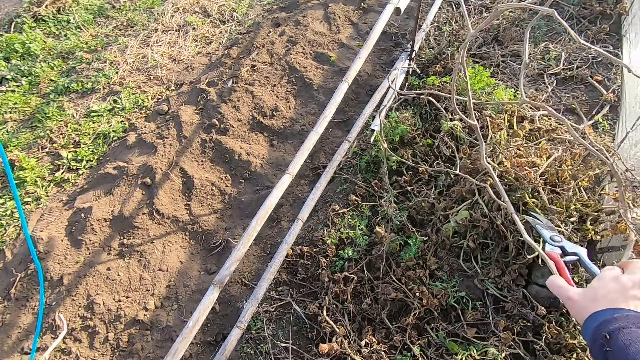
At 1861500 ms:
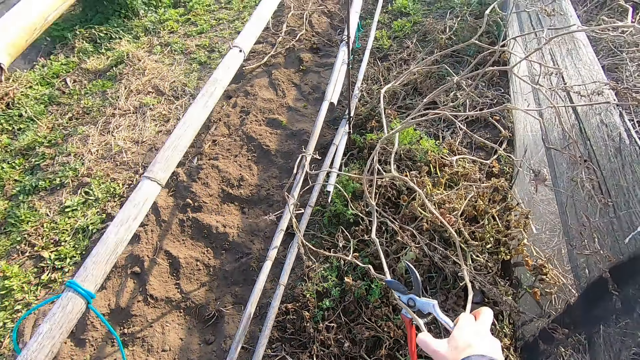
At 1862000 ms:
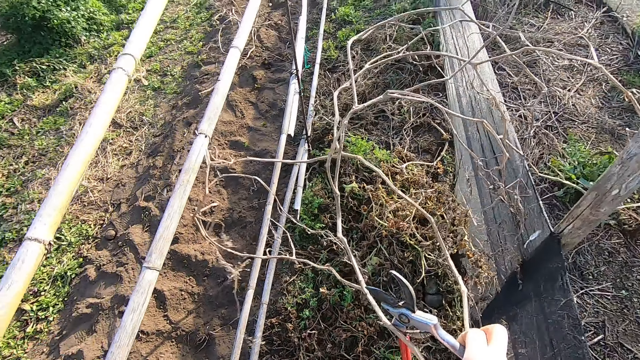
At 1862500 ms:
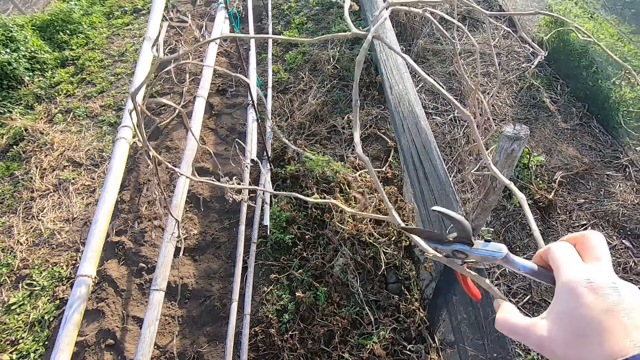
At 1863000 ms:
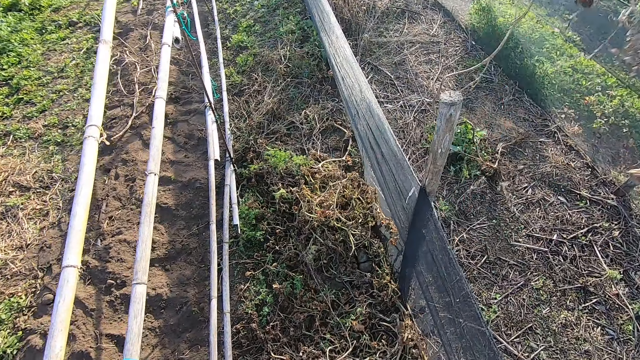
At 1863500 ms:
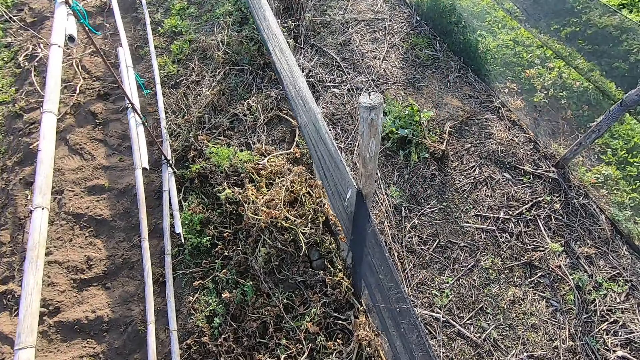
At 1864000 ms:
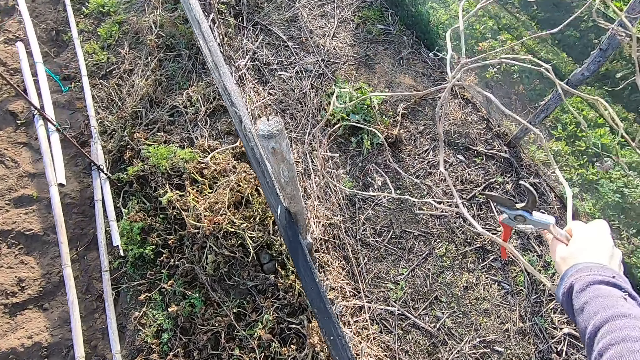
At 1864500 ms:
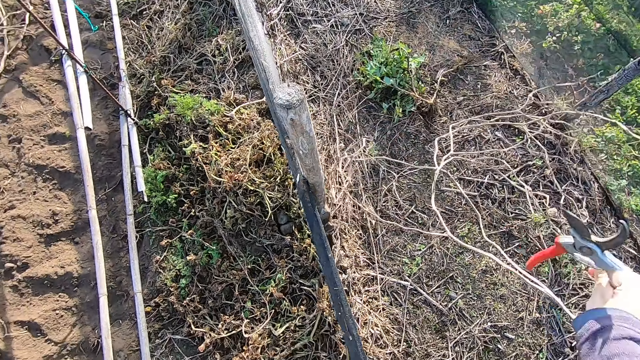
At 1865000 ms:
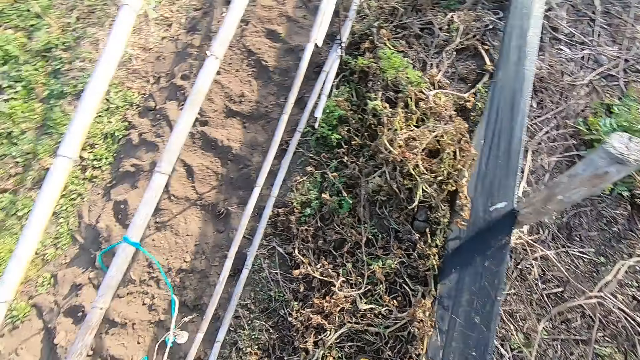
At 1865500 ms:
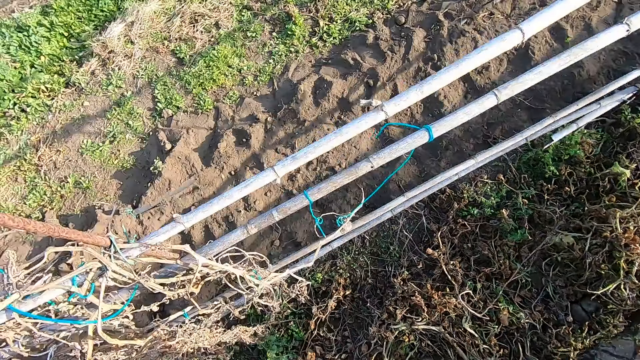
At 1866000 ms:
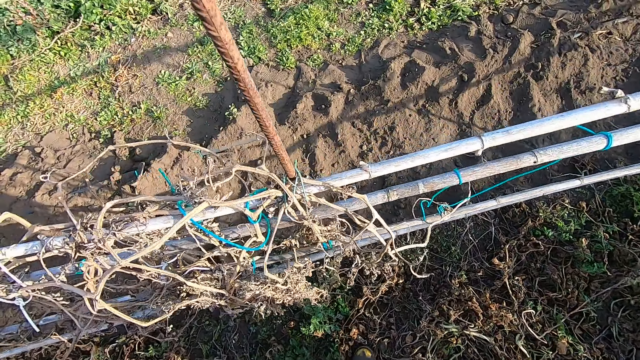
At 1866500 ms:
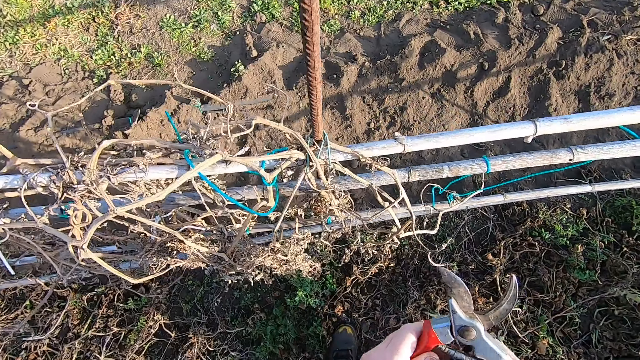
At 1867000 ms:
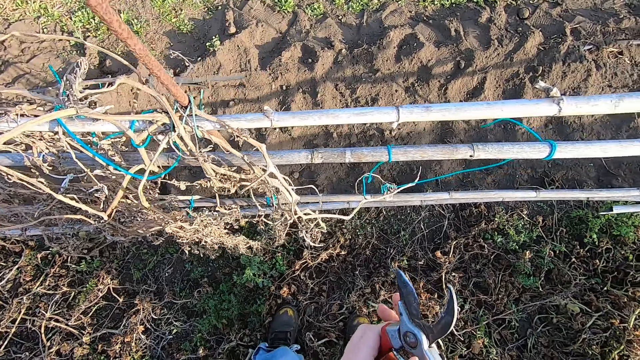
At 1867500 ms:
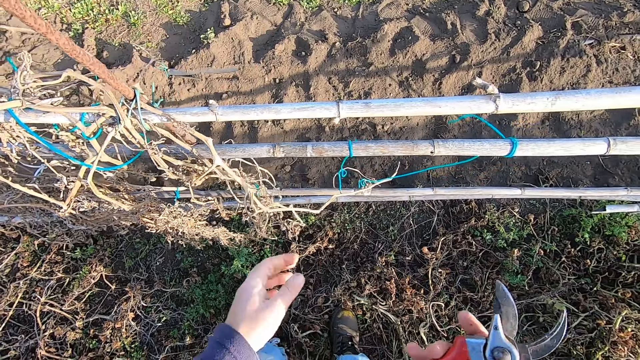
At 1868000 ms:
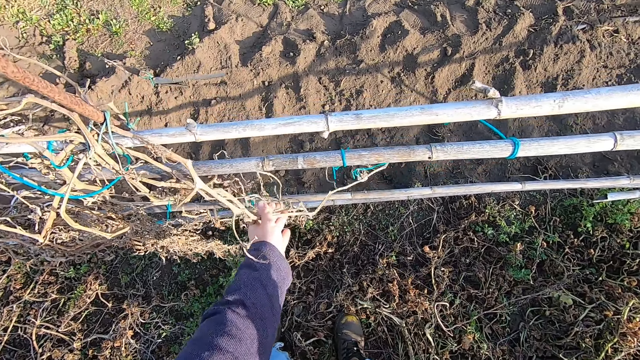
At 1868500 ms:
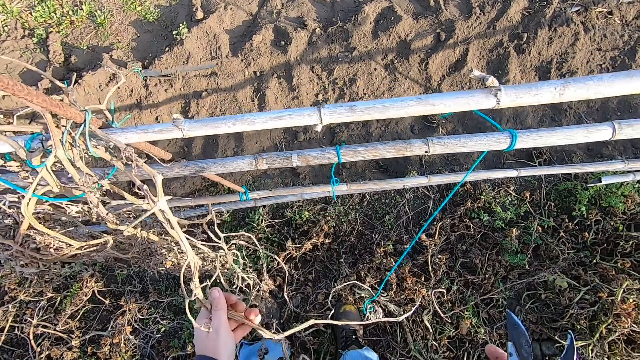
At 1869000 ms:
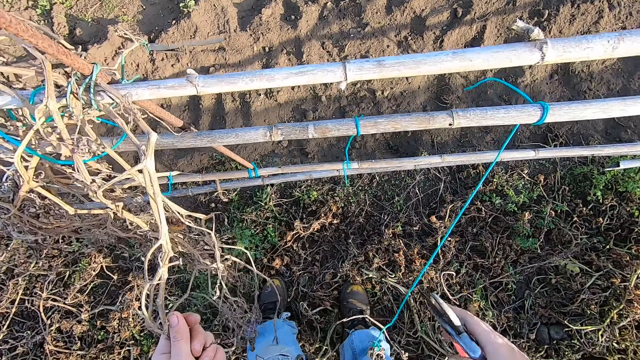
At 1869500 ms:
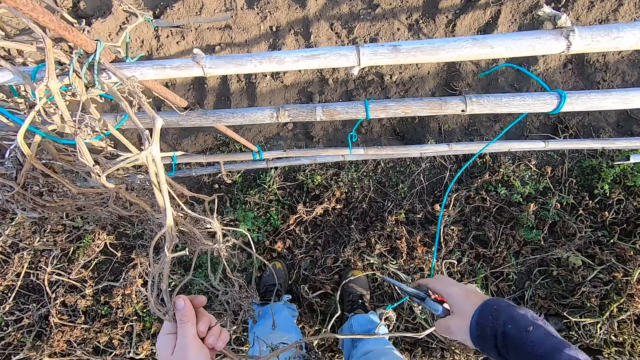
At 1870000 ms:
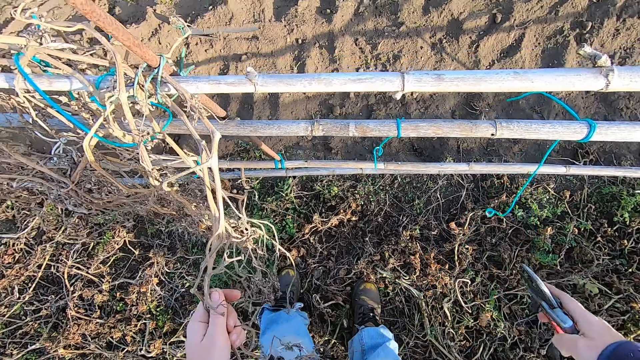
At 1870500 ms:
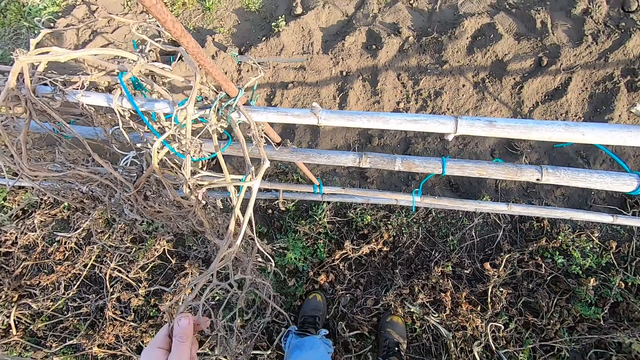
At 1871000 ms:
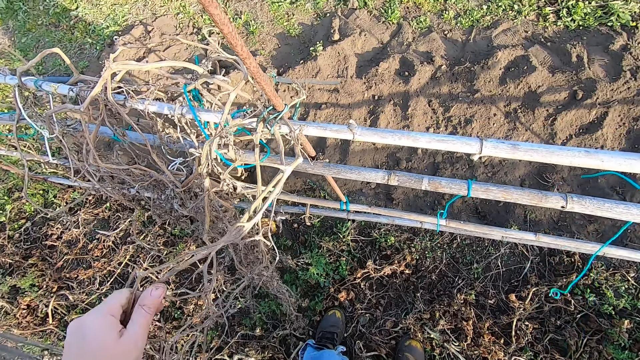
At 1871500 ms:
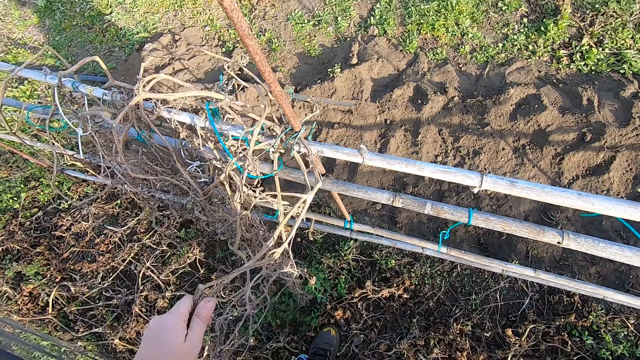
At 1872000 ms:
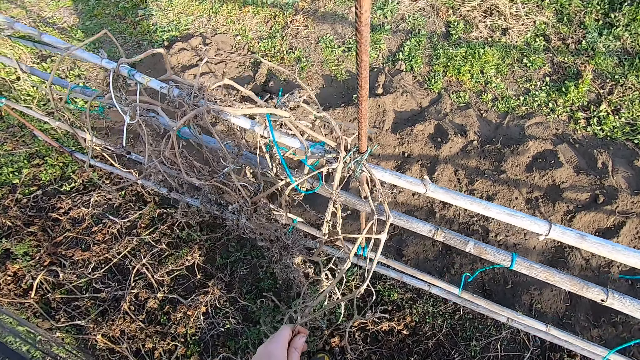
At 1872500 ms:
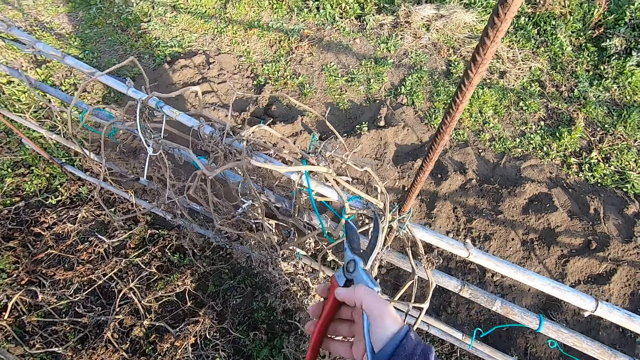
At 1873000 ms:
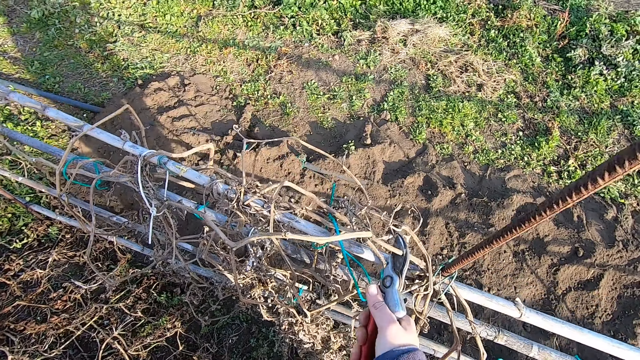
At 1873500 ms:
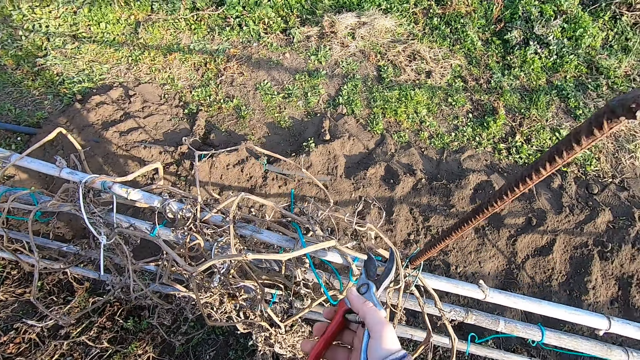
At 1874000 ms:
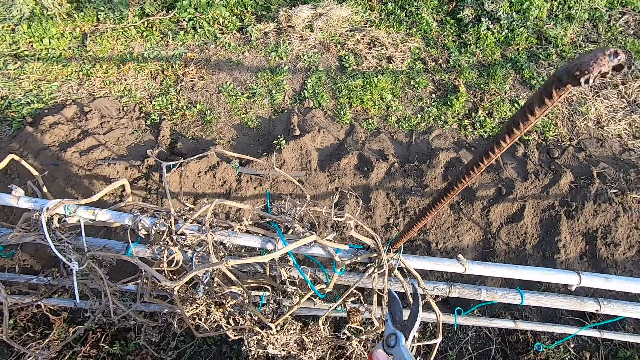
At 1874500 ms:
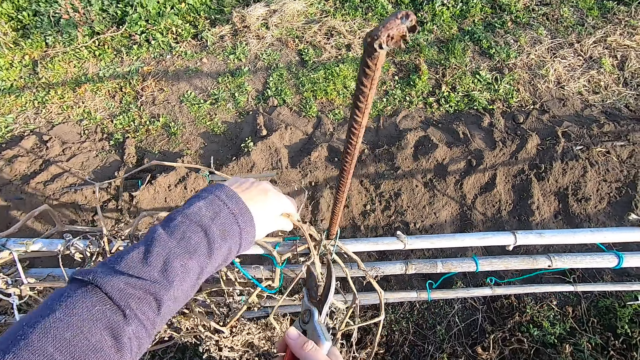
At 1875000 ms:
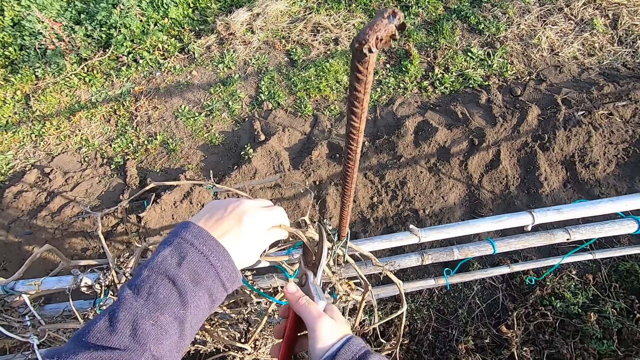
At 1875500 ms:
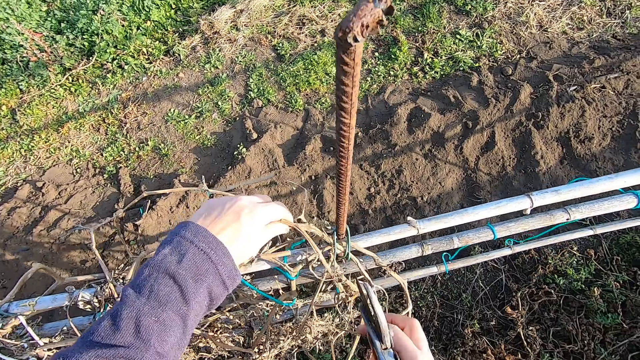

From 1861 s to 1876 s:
The camera wearer lifts the dried plants with his right hand over a wooden fence. He drops the dried plants on the floor. He passes the pliers or pruning shear from his left hand to his right hand. He pulls a dry tomato stem. He holds out the dried plants from the bamboo fence. He separates a rope from the dried plants with his right hand. He cuts a dried plant with the pliers. He holds the dried plant with his left hand. He pulls the dry tomato stem.

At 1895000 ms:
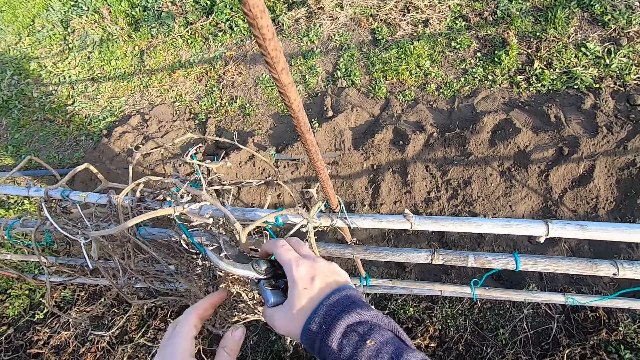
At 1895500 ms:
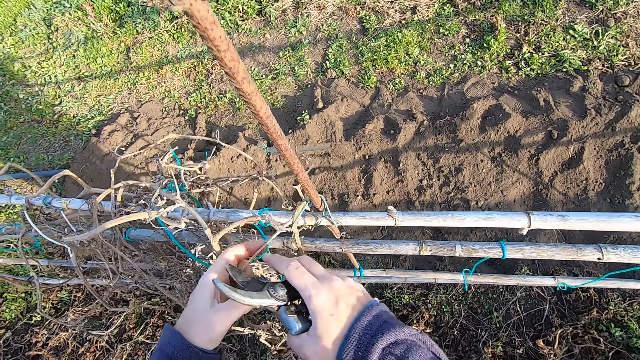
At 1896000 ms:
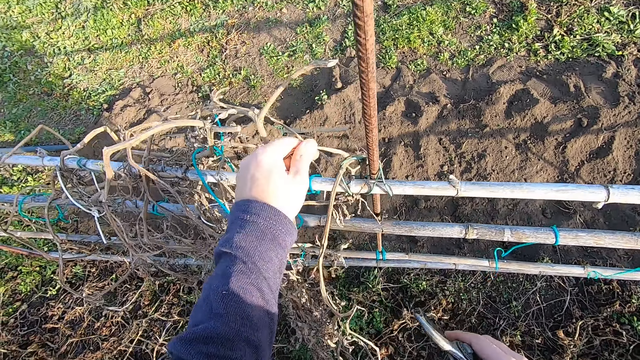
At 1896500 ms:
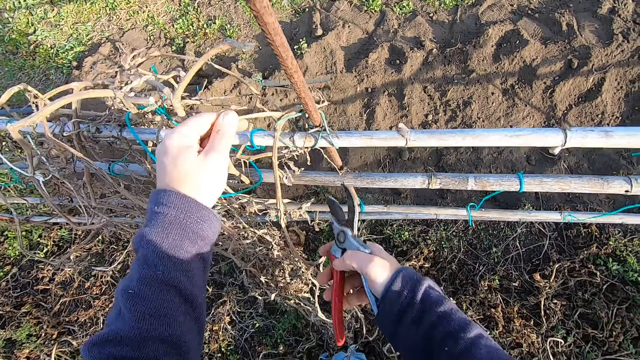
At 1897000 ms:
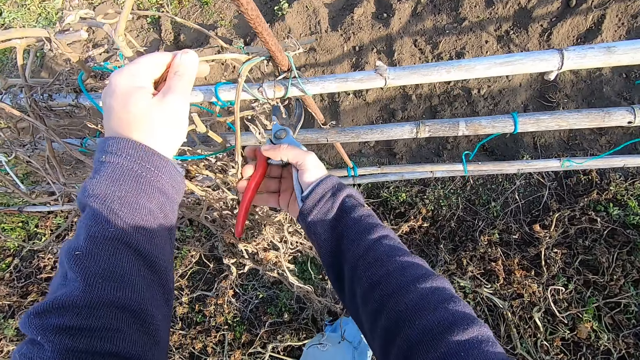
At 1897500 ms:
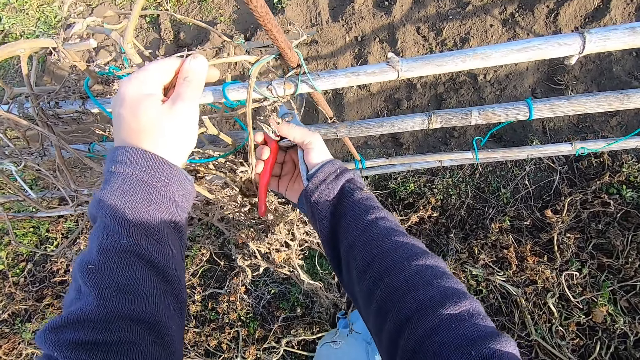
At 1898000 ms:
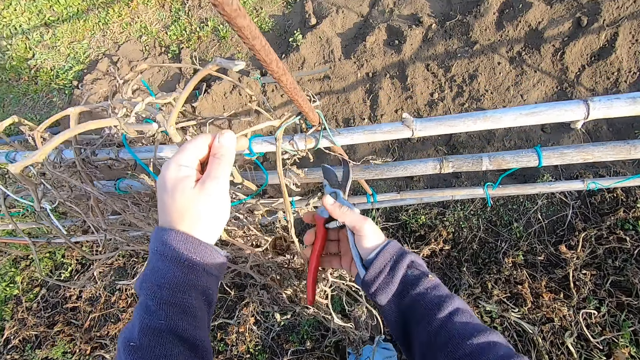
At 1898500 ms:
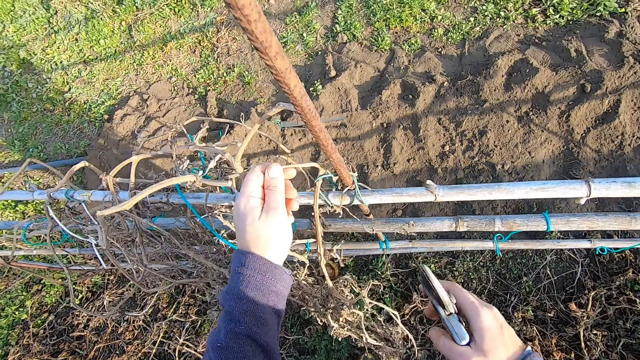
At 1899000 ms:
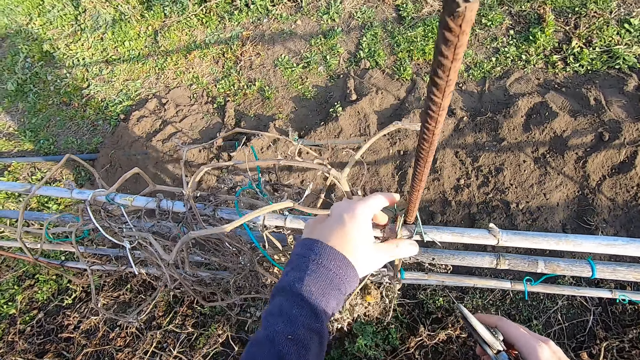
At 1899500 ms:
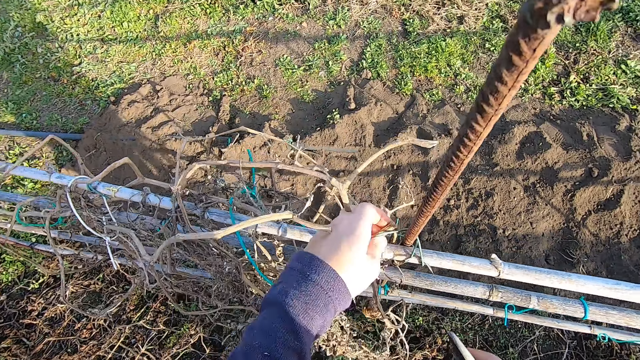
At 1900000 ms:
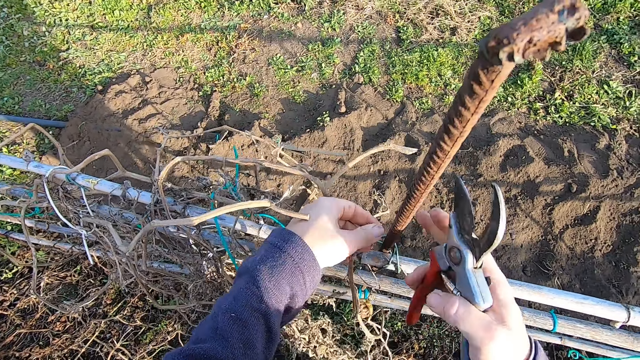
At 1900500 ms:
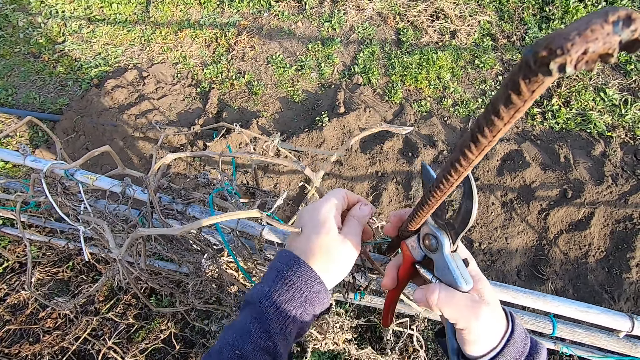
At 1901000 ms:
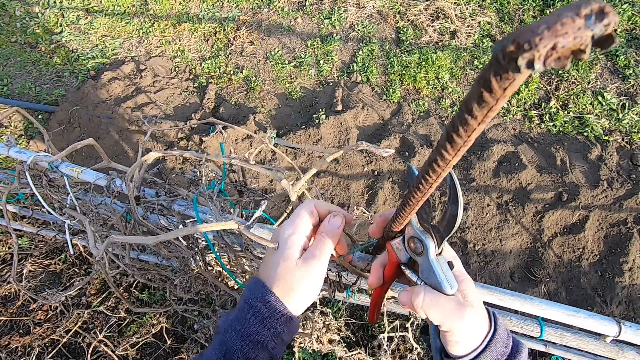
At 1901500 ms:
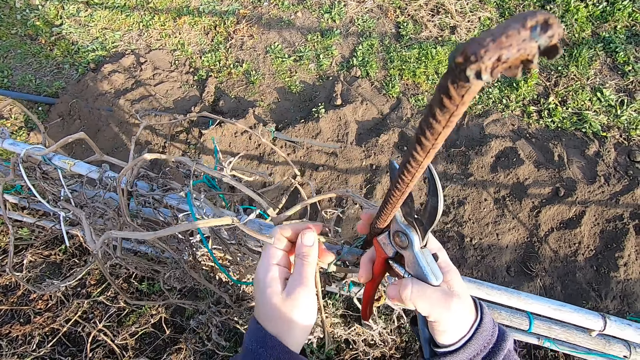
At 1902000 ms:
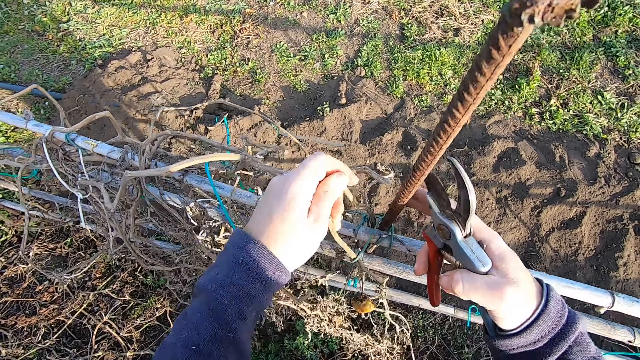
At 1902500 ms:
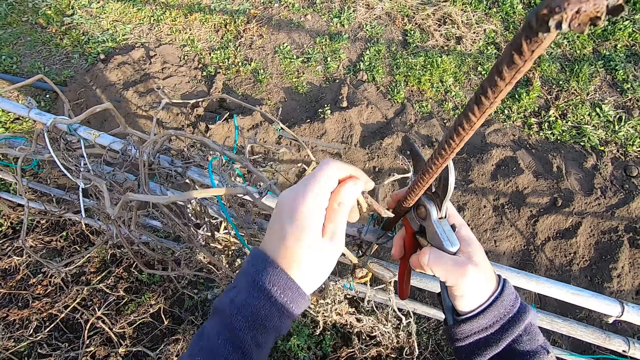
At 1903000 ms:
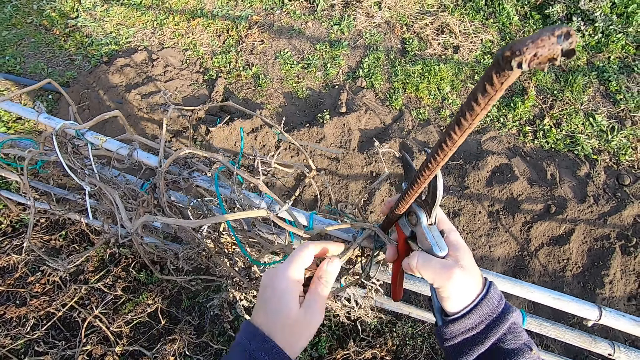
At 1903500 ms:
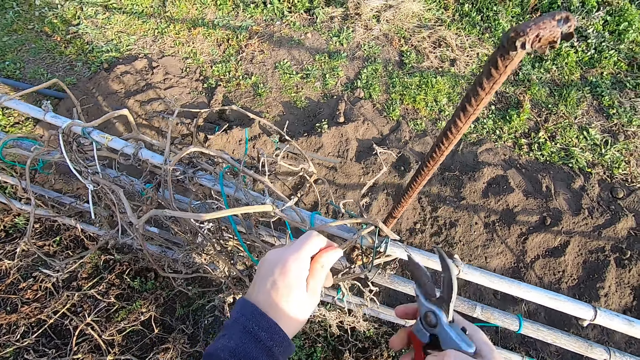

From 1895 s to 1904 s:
The camera wearer cuts a dried plant with the pliers. He pulls a dry tomato stem. He holds an iron rod with his right hand and pulls the dried plant from the bamboo fence. He touches a tall metal.
